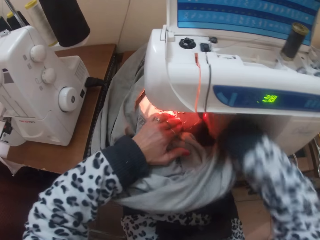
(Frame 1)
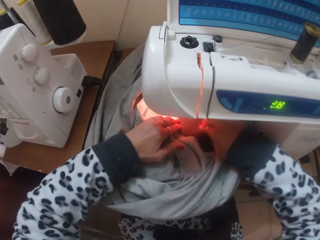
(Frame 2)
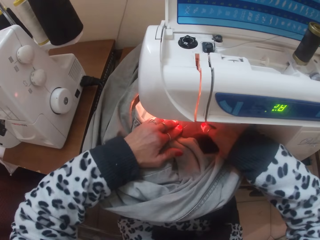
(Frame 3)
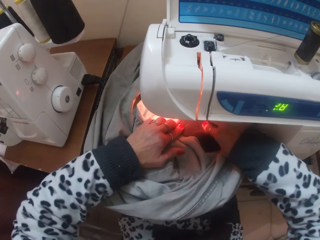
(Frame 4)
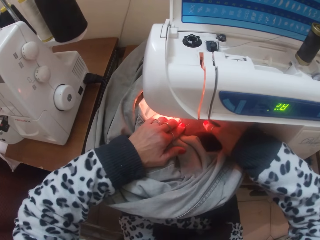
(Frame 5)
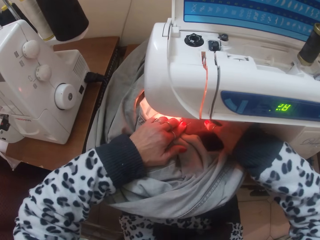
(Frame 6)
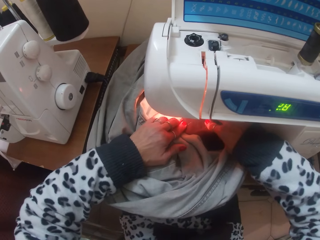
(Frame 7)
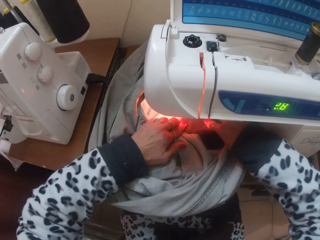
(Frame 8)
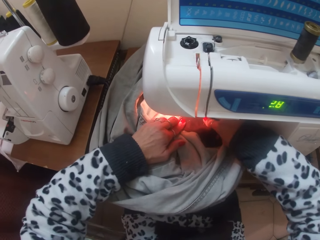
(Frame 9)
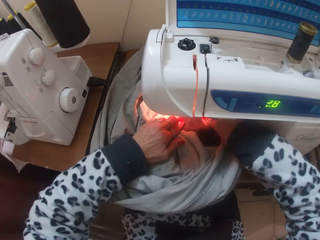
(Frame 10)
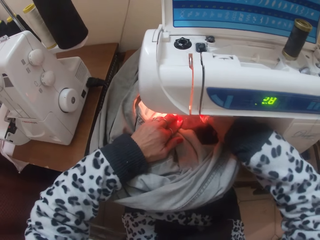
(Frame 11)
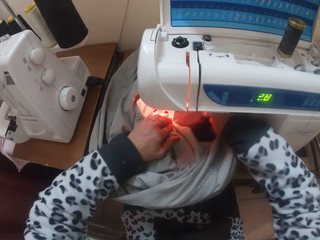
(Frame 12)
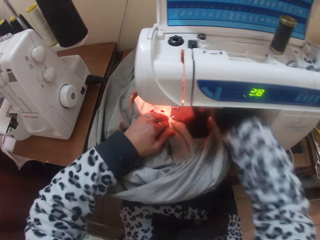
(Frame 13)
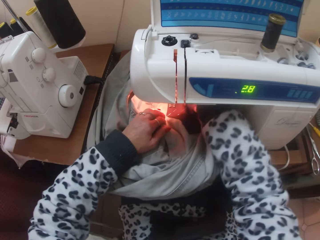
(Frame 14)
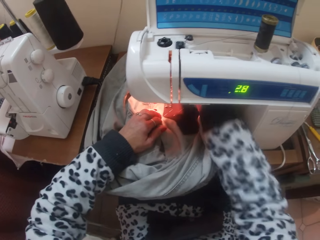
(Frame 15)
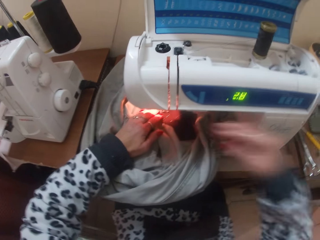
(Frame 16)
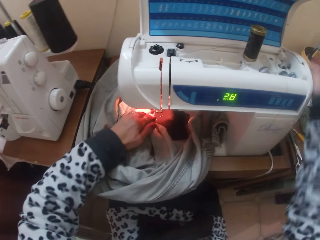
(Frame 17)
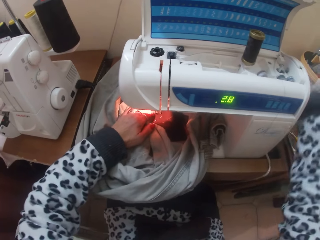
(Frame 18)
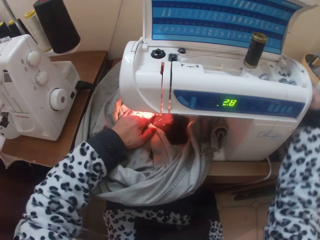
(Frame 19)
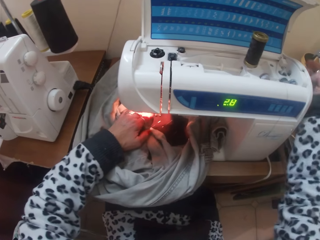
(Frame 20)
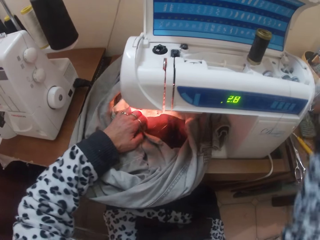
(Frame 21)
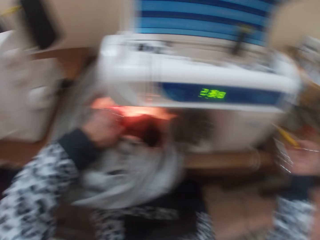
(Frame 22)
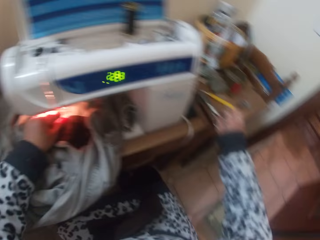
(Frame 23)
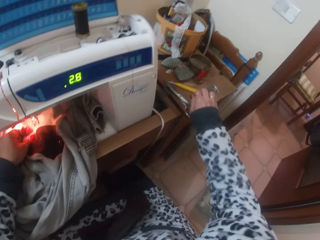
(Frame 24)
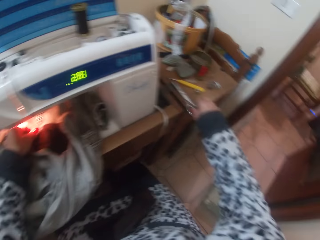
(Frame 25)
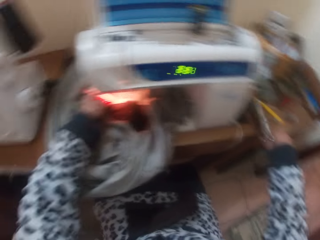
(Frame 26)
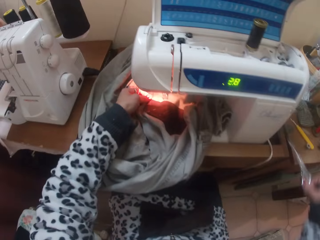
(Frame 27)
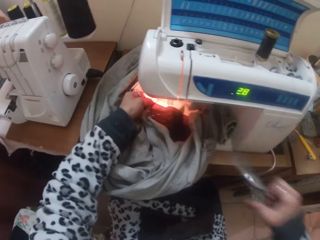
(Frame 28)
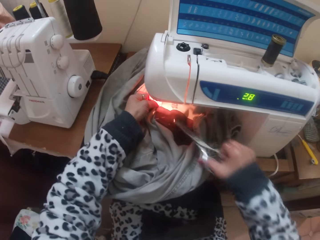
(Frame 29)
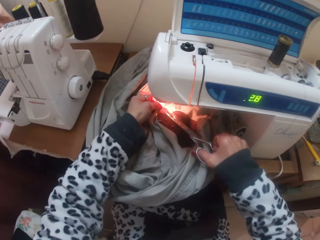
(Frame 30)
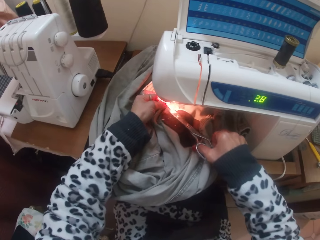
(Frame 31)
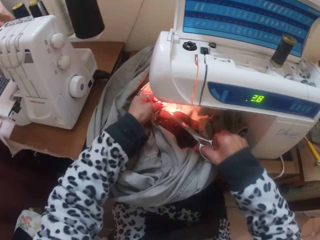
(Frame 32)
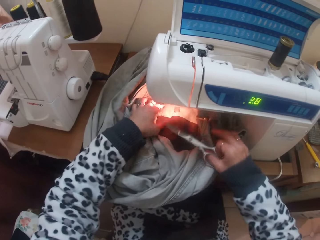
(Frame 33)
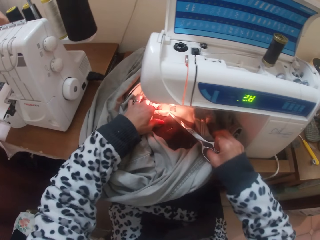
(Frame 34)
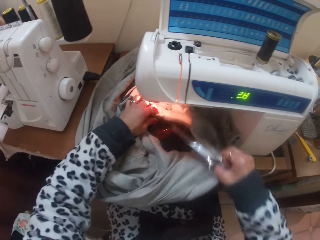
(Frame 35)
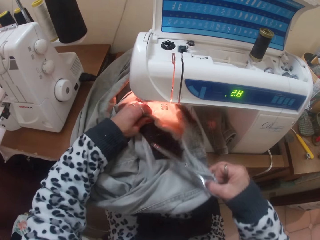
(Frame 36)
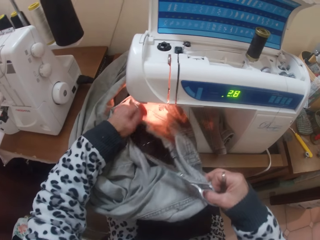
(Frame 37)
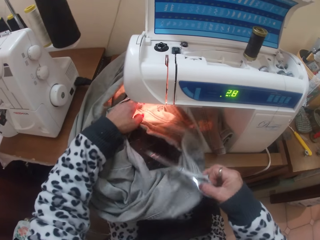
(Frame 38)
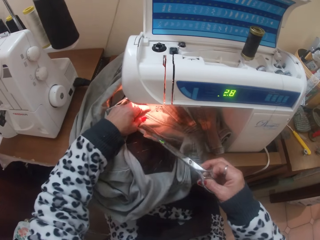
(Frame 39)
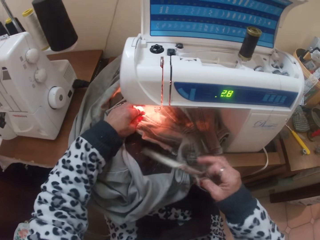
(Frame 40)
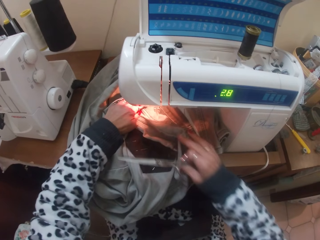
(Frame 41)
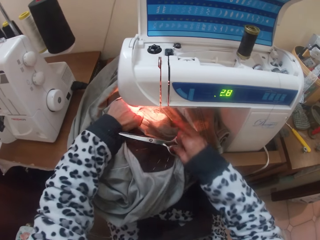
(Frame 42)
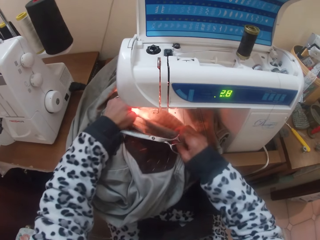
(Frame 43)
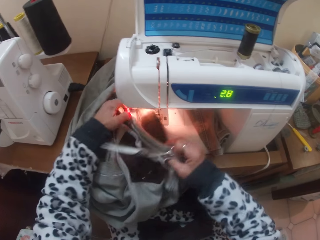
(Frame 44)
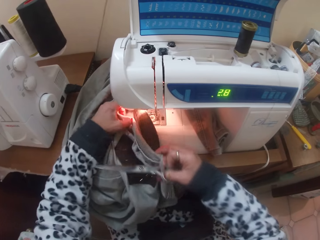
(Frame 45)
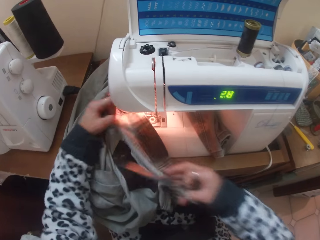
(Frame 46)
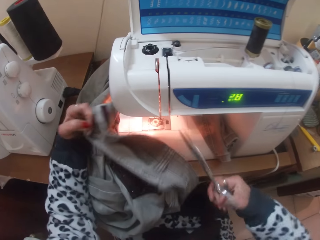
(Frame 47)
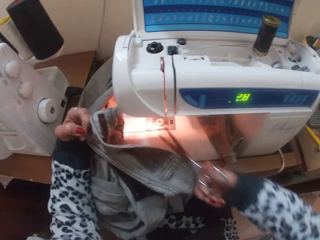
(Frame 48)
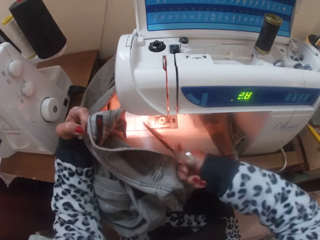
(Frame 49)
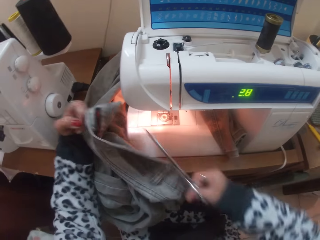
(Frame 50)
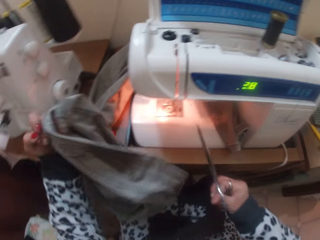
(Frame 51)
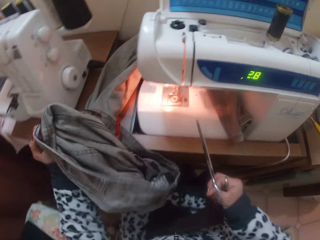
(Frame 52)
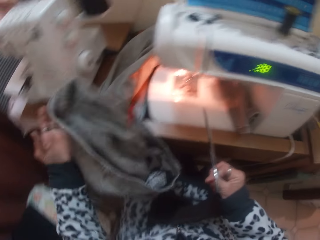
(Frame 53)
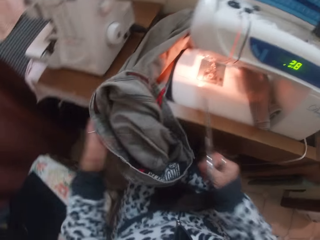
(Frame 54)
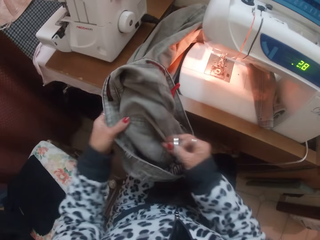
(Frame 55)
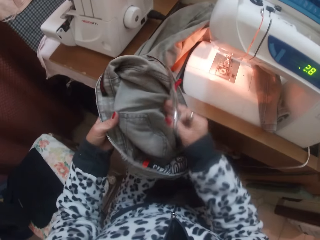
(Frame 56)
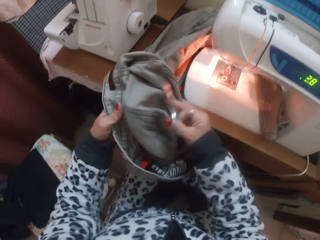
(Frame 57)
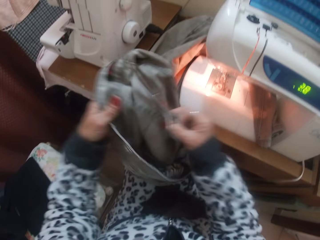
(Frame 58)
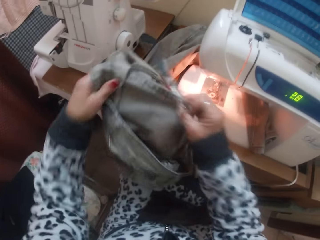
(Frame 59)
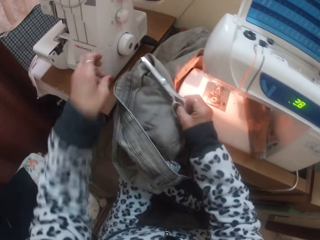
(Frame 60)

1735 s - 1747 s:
The camera wearer drops down the presser foot lever of the sewing machine with her right hand. She sews the patch pocket over the trouser with the sewing machine. She pulls up the presser foot lever of the sewing machine with her right hand. She touches something. She adjusts the handwheel with her right hand. She touches the wheel. She moves the cloth. She picks up the scissors from the table with her right hand. She cuts thread from the patch pocket with the scissors in her right hand. She moves the cloth. She takes out the trouser from under the presser foot of the sewing machine with her hands. She cuts the thread from the patch pocket with the scissors in her right hand. She puts the cloth on the table.

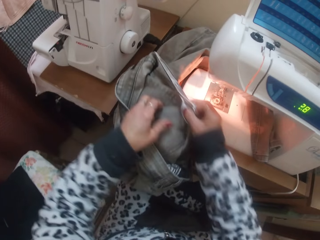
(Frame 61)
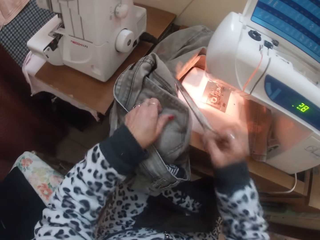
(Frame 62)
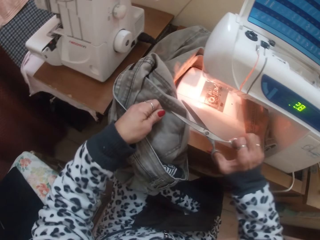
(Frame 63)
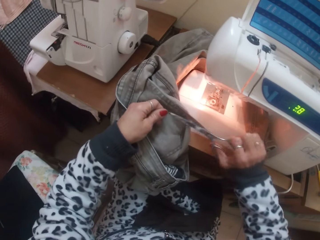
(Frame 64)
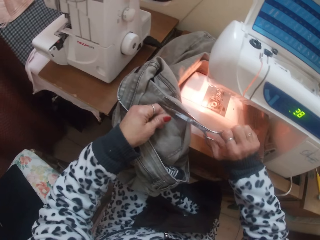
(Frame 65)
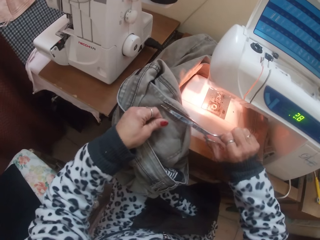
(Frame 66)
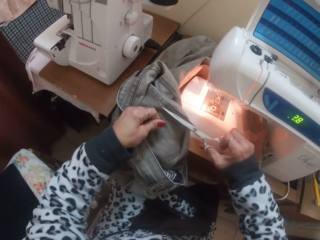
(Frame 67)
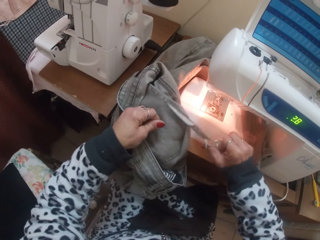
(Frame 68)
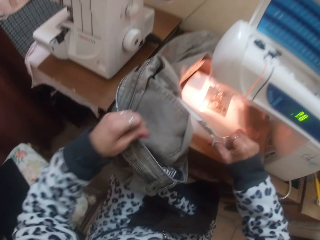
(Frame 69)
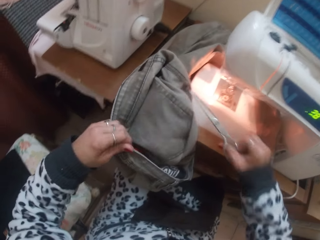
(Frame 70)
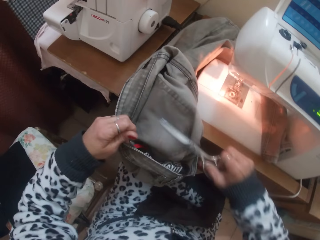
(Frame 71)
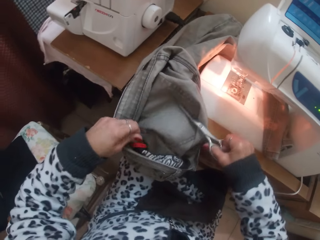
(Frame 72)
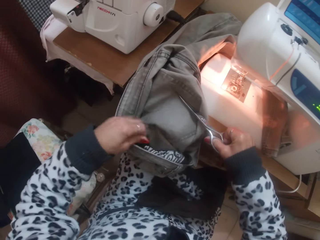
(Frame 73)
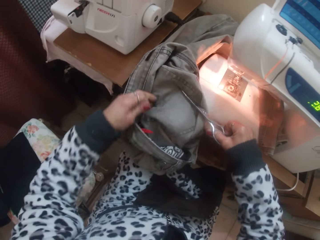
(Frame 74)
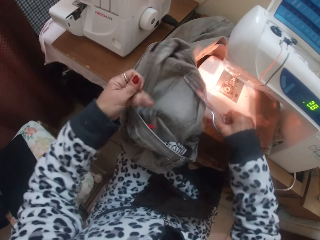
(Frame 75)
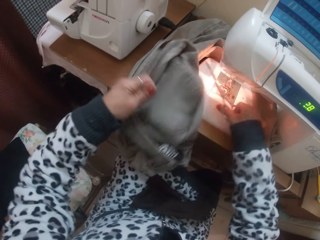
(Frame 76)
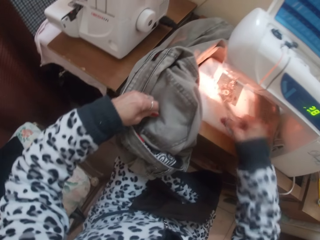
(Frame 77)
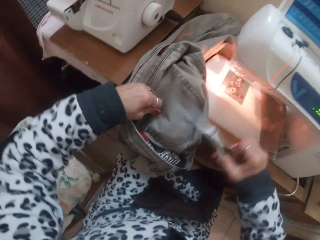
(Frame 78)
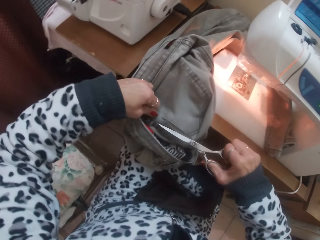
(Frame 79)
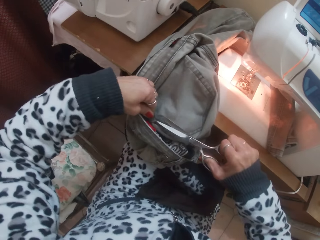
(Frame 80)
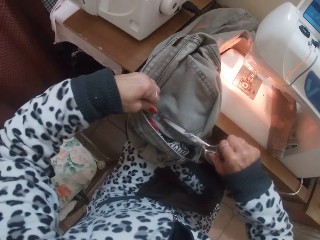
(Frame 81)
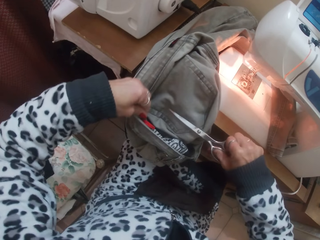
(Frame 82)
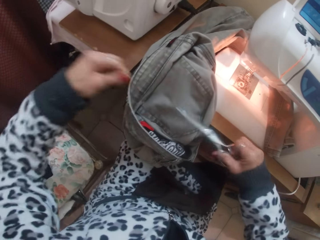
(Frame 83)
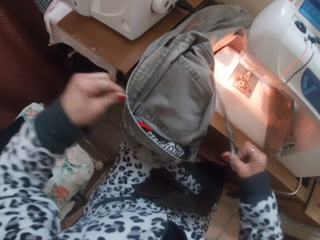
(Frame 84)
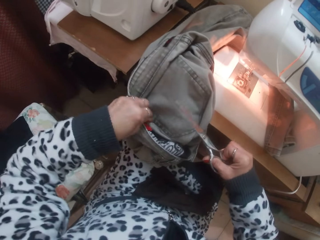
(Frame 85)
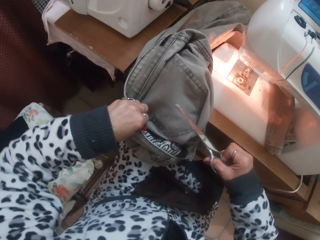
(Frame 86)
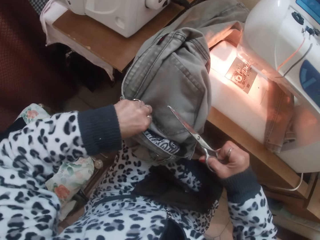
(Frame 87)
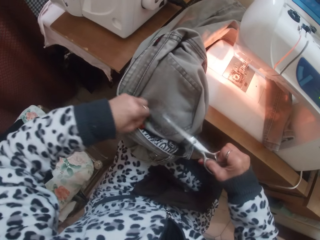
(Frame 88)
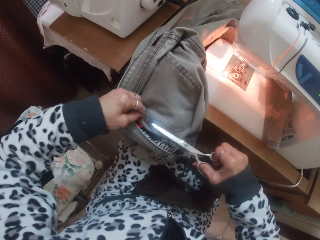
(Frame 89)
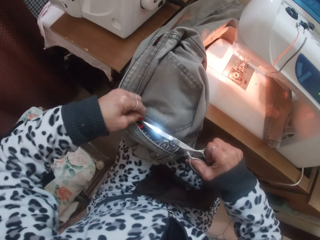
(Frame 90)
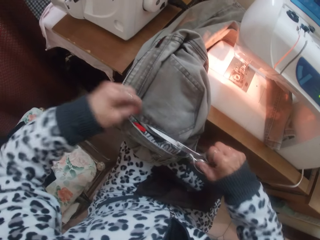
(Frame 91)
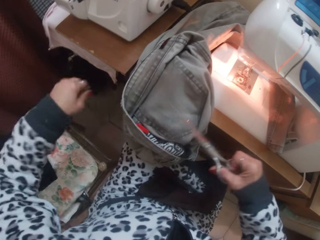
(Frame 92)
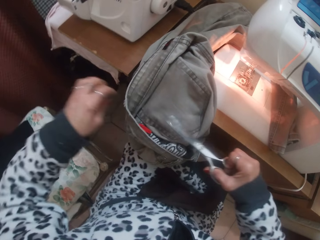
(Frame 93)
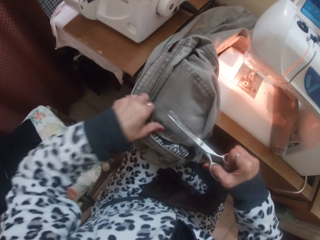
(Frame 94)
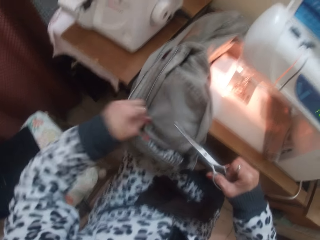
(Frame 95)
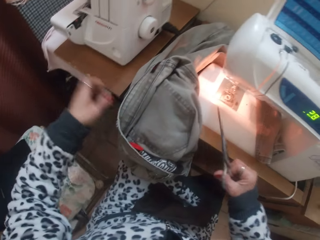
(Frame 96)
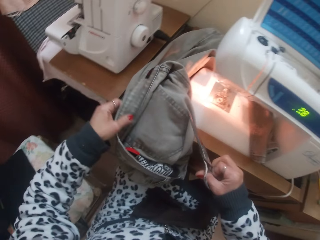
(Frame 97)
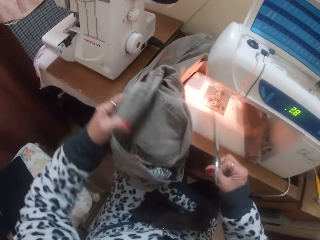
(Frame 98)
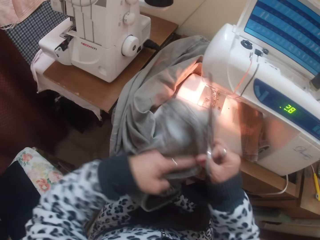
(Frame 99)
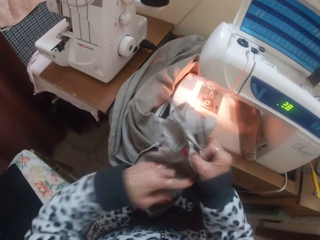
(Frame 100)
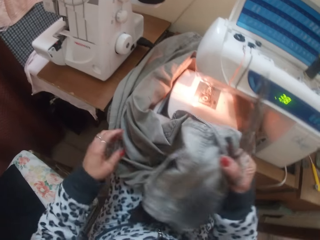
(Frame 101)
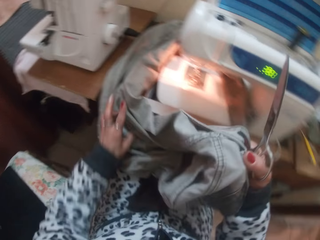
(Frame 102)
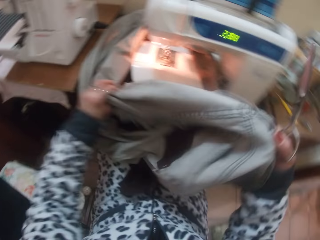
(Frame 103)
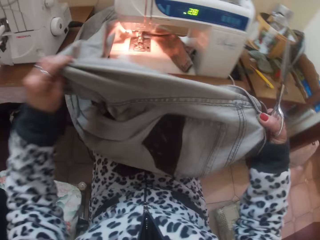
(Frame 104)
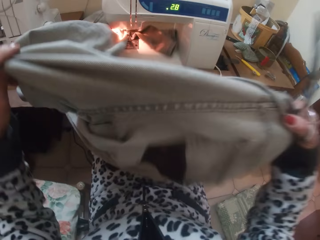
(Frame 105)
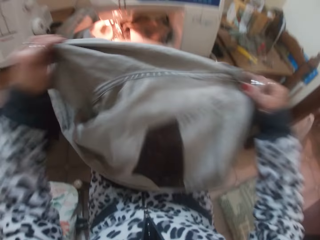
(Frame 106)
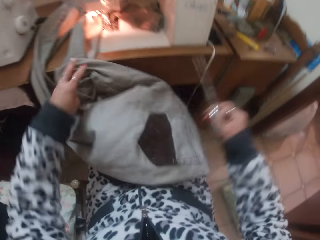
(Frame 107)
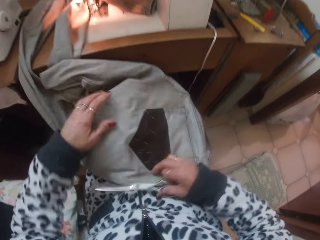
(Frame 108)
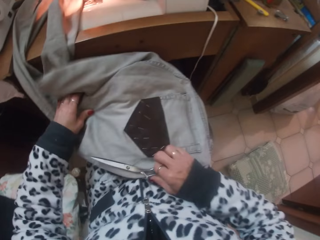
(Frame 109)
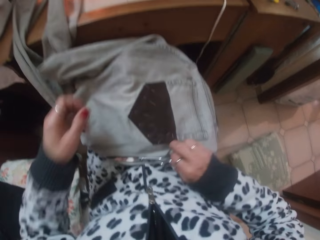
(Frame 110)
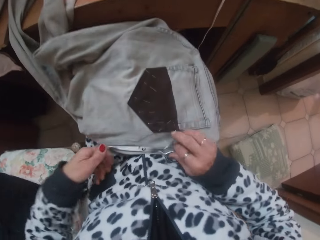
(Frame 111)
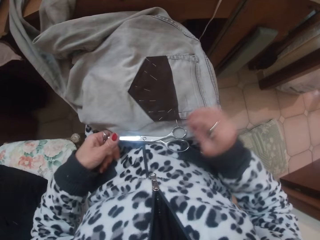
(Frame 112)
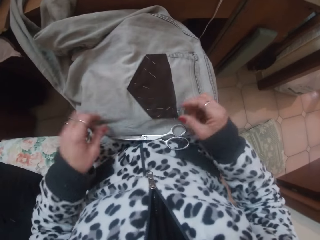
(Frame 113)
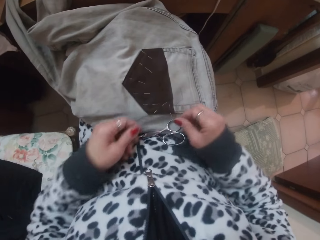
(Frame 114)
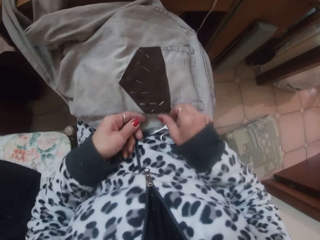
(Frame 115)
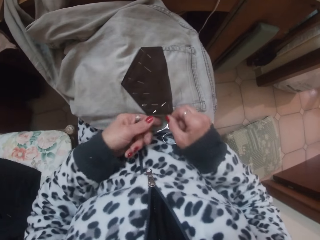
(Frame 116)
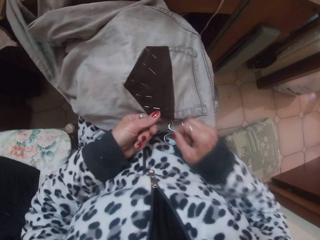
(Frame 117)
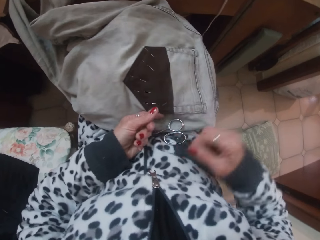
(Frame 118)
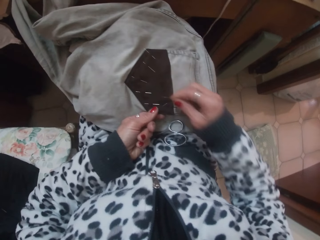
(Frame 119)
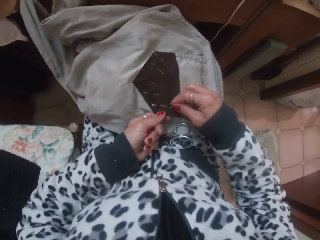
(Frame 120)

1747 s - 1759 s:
The camera wearer picks up the thread. She cuts the thread. She moves the cloth. She touches the cloth. She touches the thread. She cuts the thread with the scissors. She throws the thread. She touches the cloth. She picks up the cloth. She passes the cloth to the right hand. She moves the cloth. She places the trouser on her laps. She drops the scissors in her right hand on her laps. She touches the cloth. She pulls out pins from the patch pocket with her right hand.
